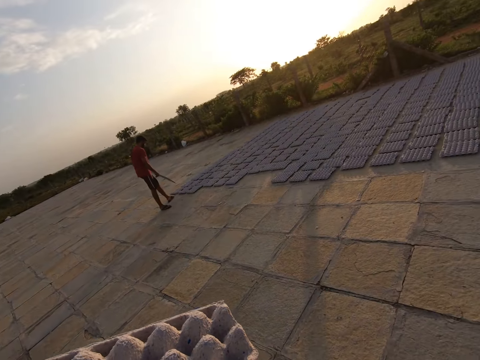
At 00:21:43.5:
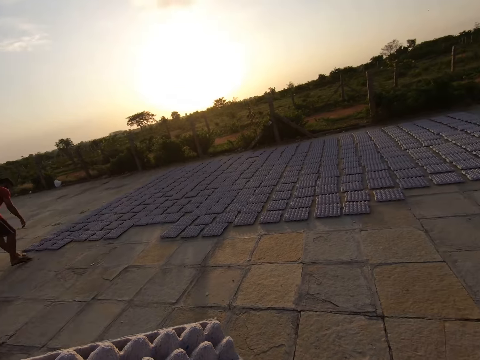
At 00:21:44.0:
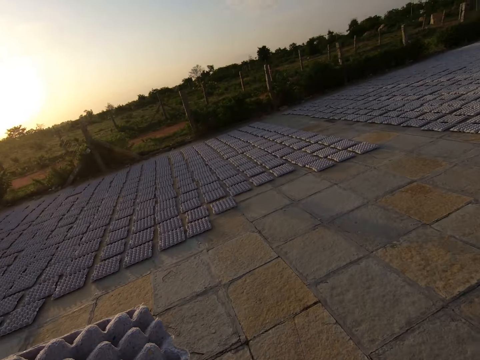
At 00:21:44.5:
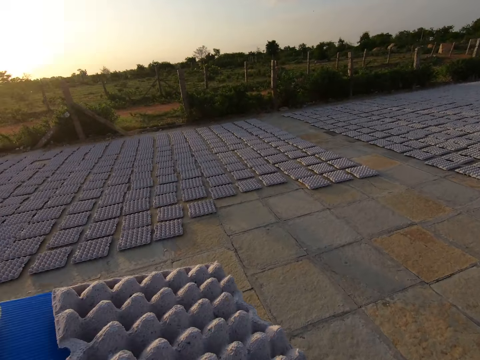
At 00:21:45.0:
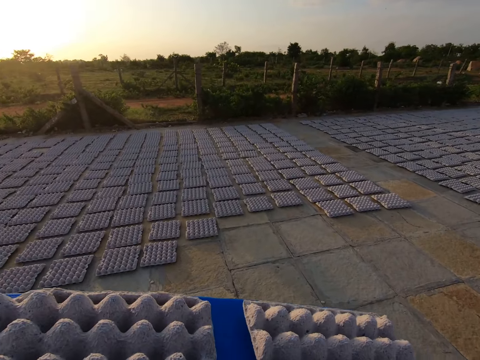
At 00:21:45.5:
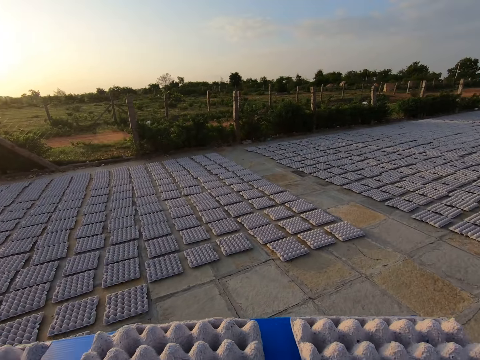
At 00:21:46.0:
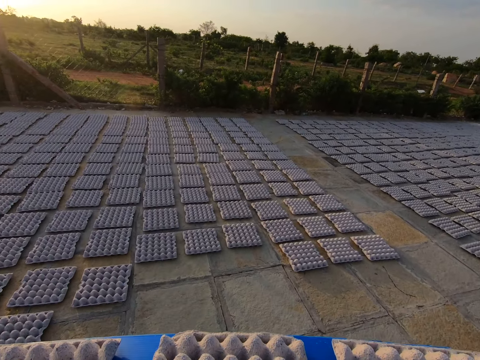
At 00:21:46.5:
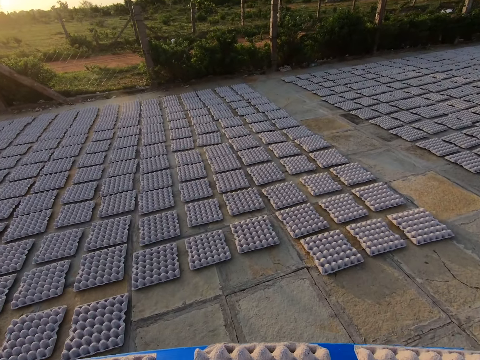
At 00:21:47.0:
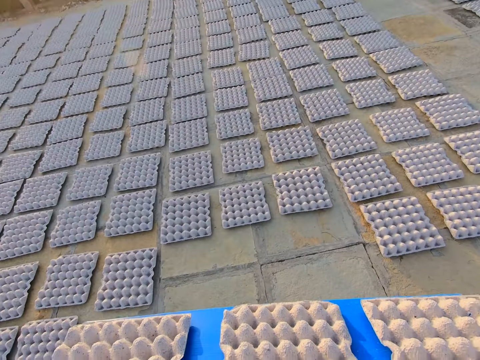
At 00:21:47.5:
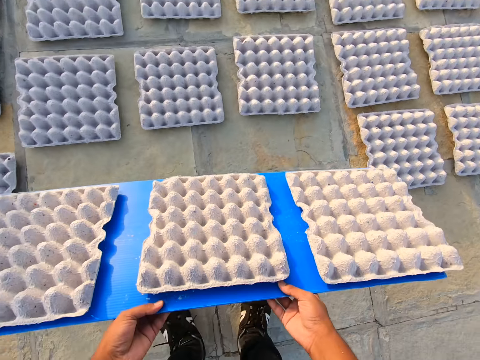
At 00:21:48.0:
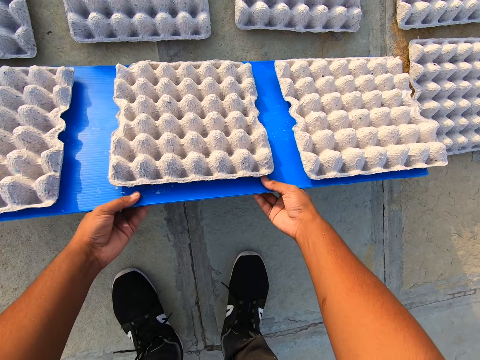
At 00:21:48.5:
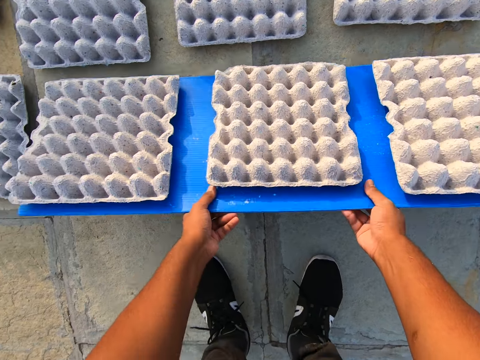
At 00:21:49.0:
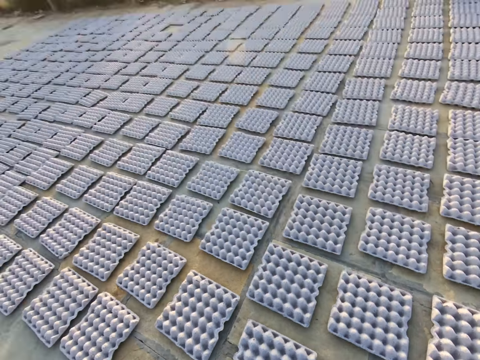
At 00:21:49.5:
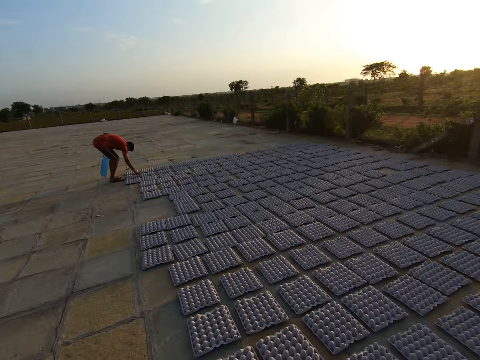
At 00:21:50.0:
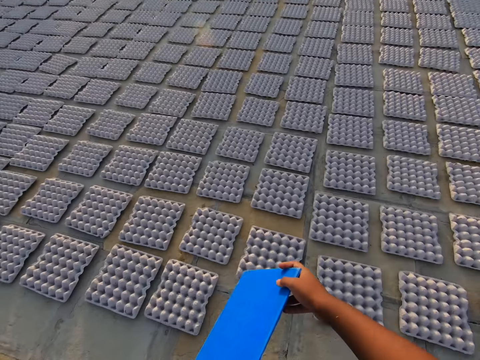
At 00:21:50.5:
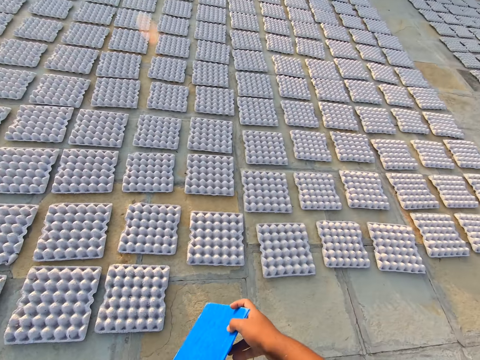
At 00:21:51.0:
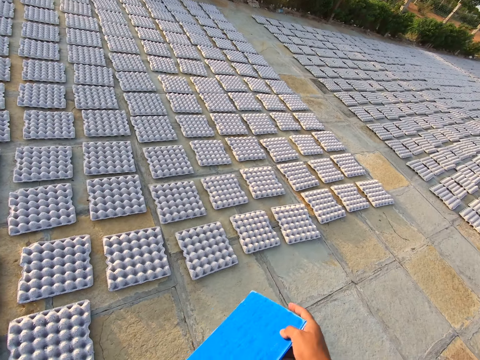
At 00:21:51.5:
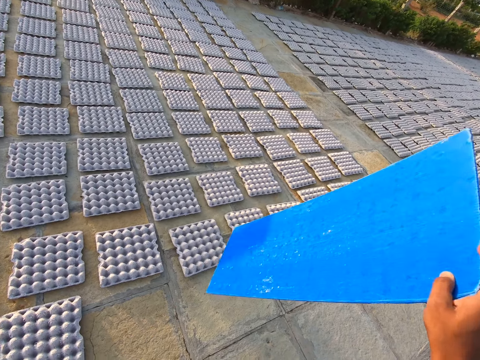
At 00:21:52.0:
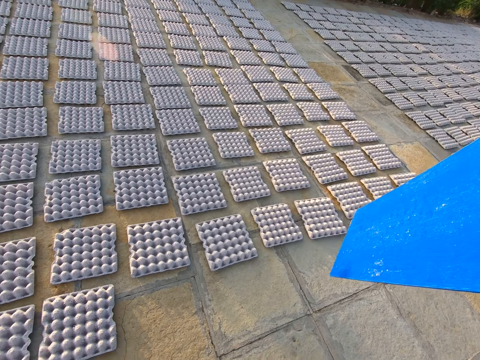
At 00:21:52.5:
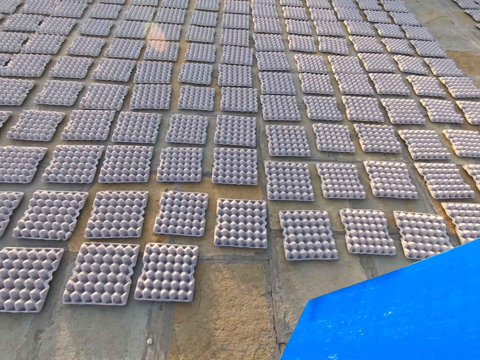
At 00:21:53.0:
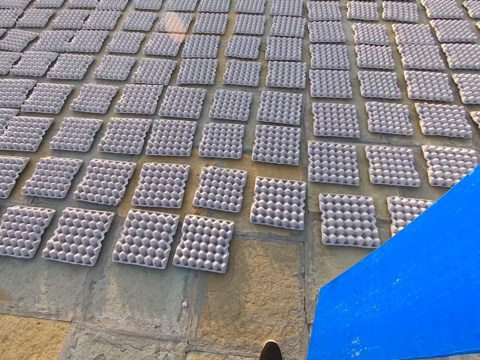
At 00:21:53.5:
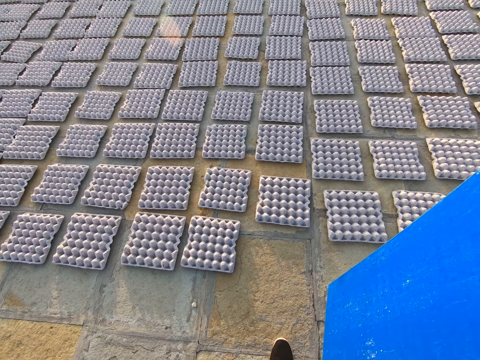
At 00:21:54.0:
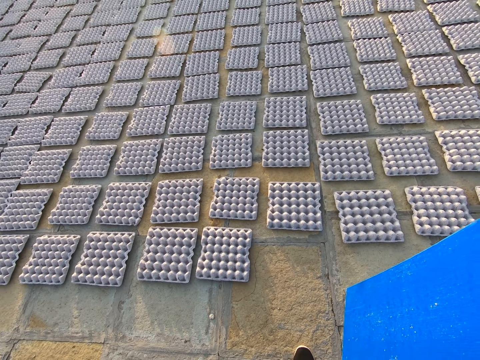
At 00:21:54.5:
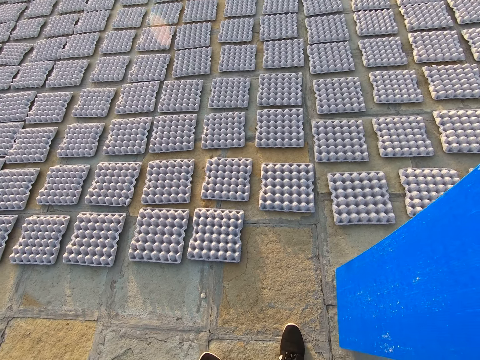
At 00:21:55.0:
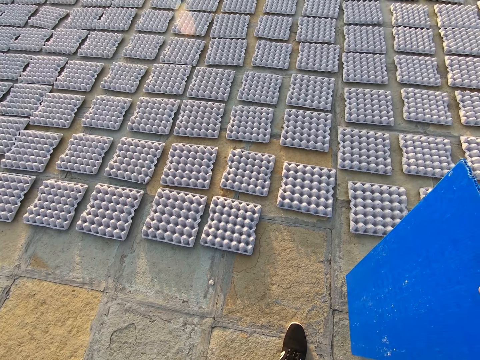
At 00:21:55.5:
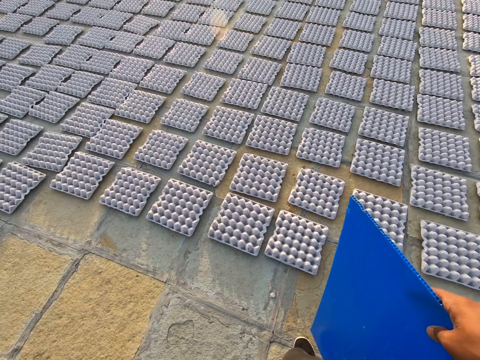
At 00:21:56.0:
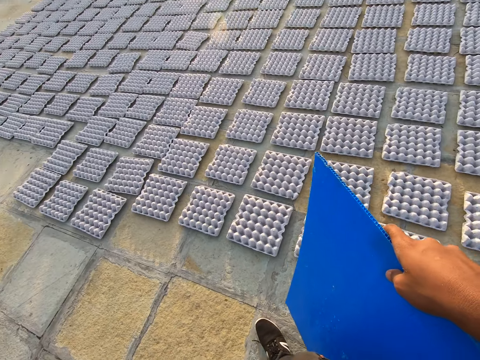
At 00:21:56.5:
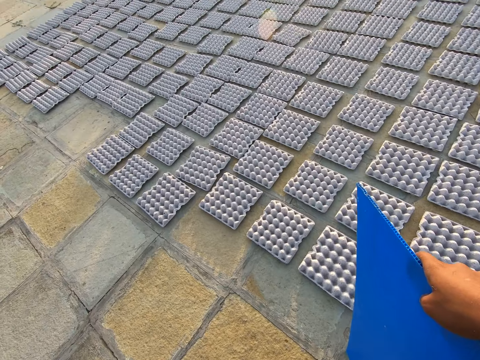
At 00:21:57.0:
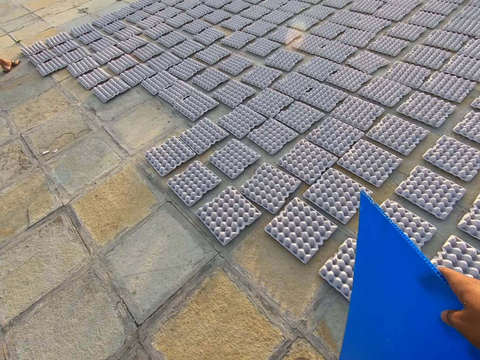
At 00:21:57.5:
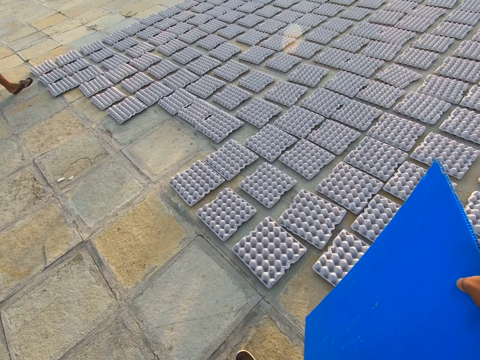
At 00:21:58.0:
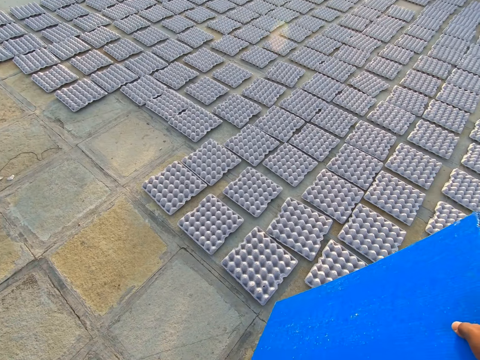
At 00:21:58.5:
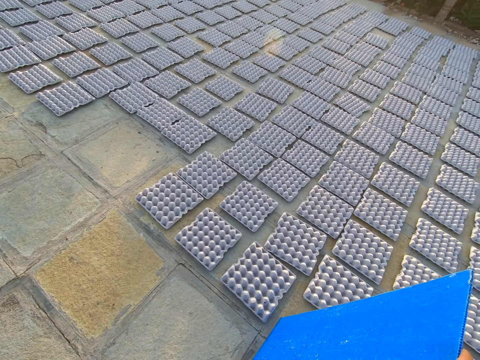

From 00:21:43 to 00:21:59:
The camera wearer walks away from the rack. A man stands beside the egg trays. The camera wearer puts a board on the ground. They drop the empty egg crate on the carton on the ground. They pull the board off the egg trays, walk toward the rack, and stand beside the egg trays. They hold the carton upright to the floor. They stick a board on the ground and walk away from the egg trays.

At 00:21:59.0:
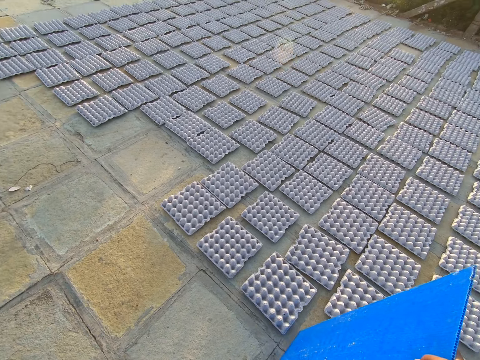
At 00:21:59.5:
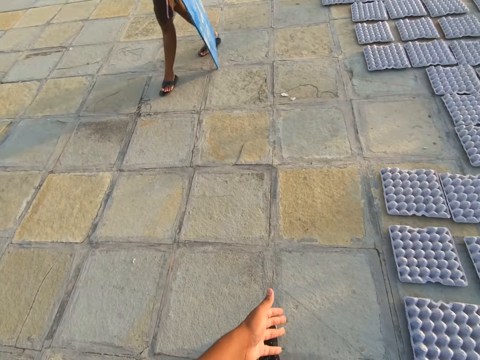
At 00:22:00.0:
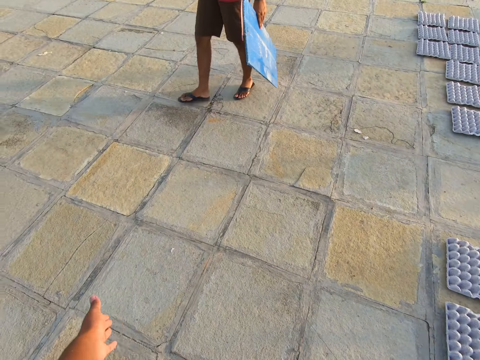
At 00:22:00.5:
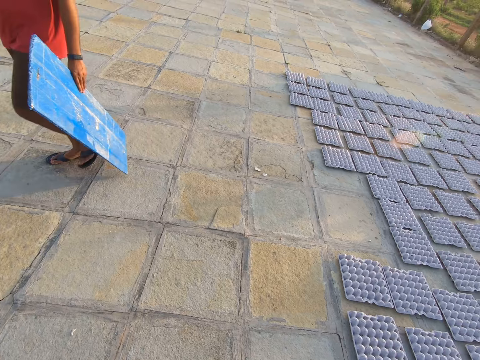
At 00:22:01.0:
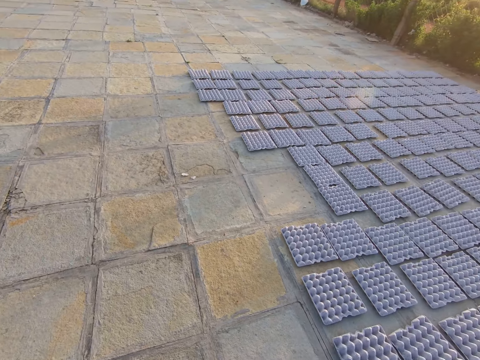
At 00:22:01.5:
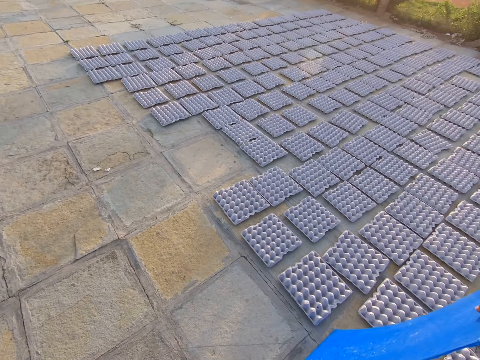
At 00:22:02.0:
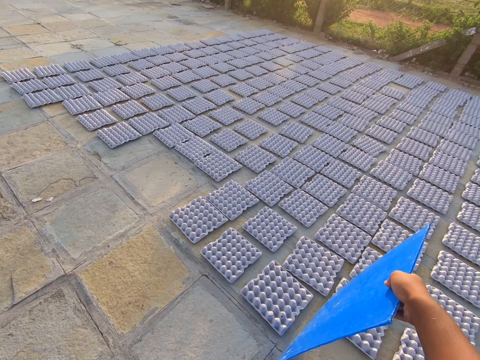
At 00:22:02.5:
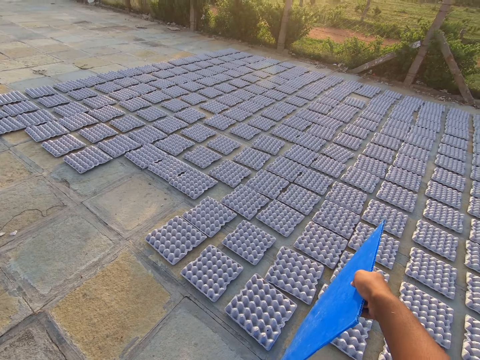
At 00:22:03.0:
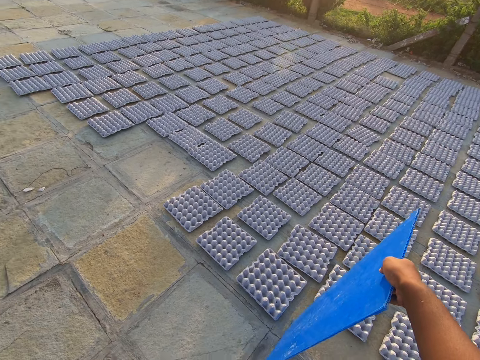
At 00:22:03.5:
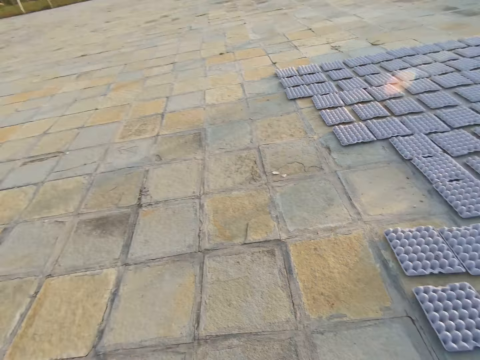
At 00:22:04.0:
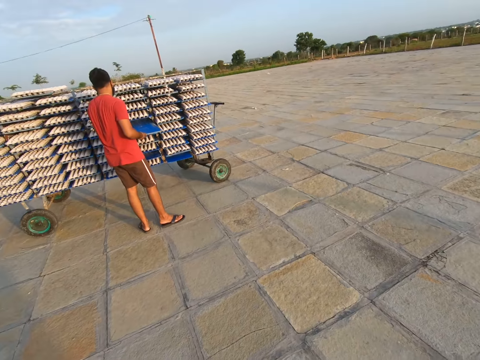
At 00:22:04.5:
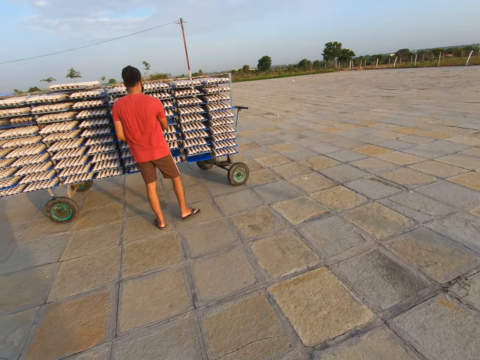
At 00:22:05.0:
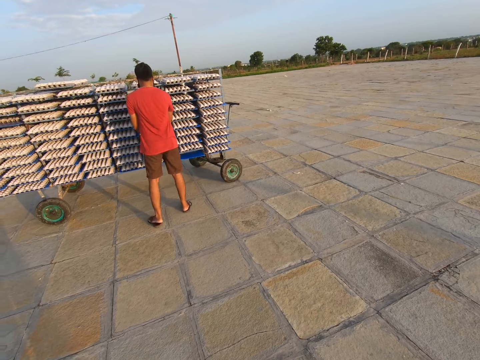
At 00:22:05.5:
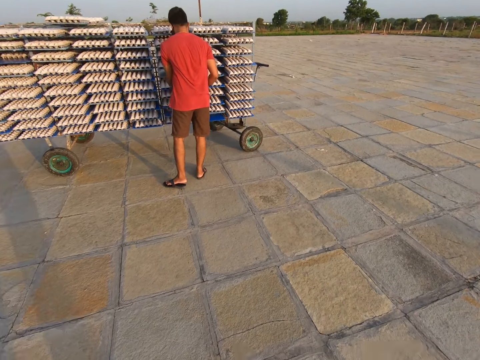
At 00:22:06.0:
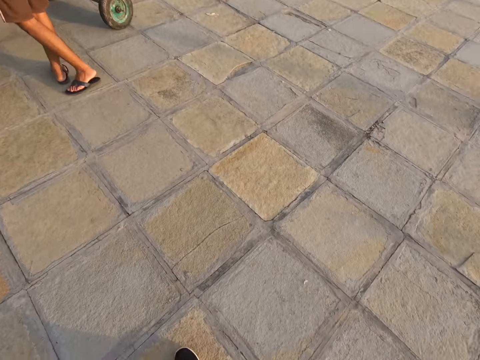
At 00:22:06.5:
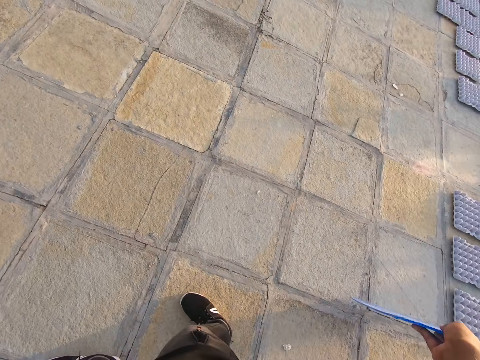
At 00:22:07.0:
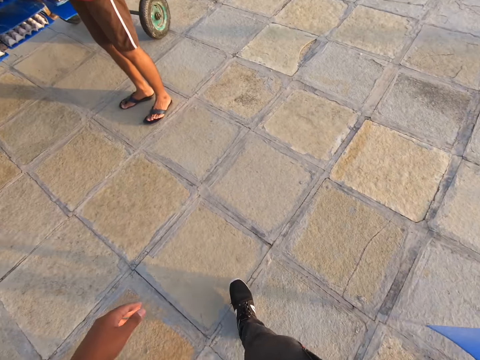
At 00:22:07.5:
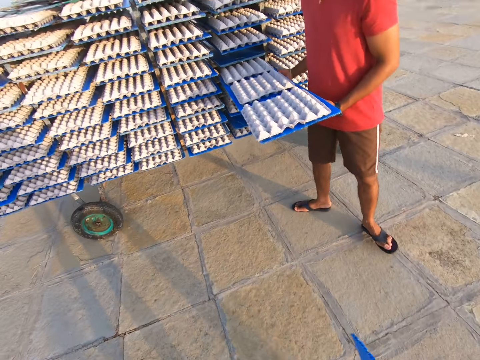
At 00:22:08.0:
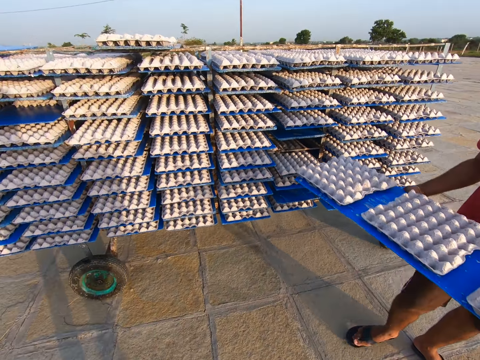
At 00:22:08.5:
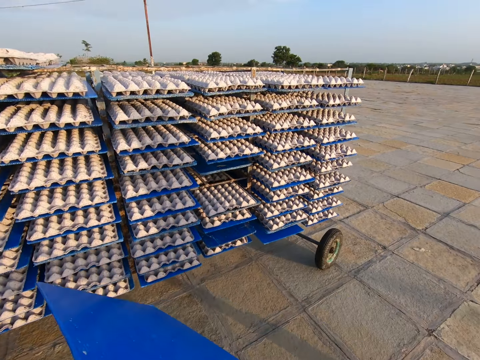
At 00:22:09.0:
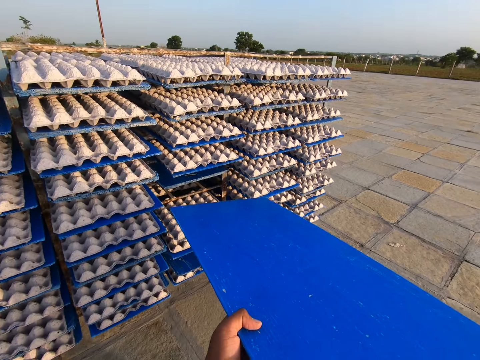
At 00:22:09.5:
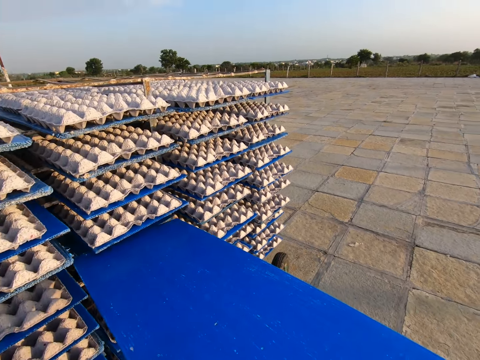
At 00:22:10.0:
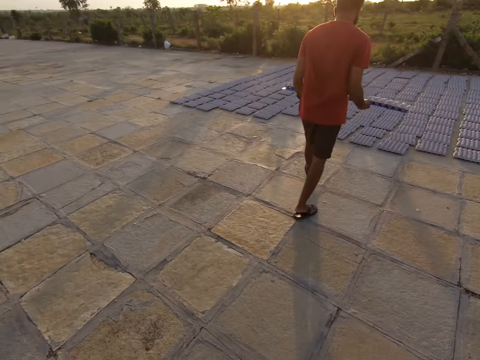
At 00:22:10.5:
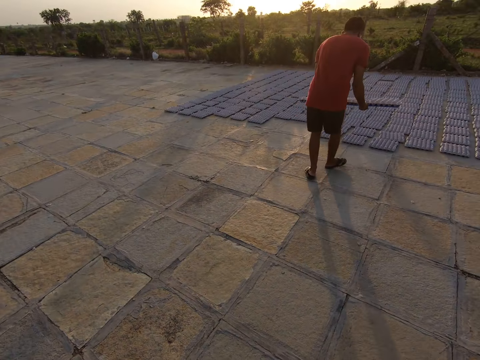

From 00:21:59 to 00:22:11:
A man walks away from the egg trays. The camera wearer sticks a board on the ground. The man puts a board on a rack. The camera wearer walks toward the rack. The man pulls a board off the rack. The camera wearer returns the carton to the cart. They put a board on the rack. The man walks toward the egg trays.
